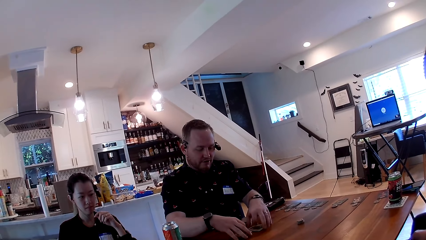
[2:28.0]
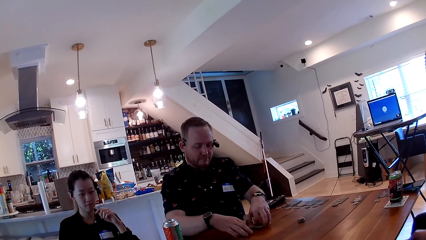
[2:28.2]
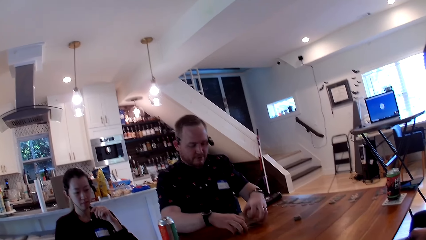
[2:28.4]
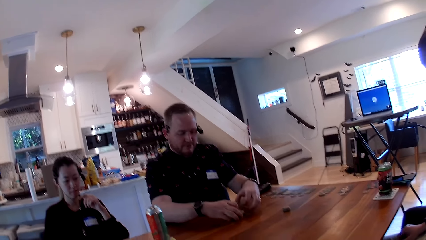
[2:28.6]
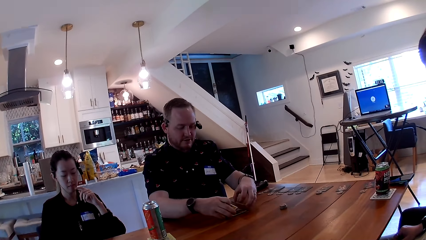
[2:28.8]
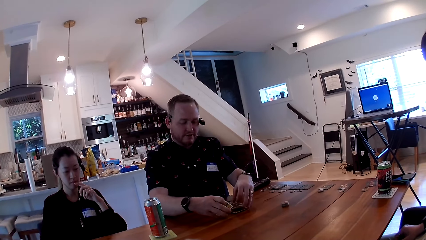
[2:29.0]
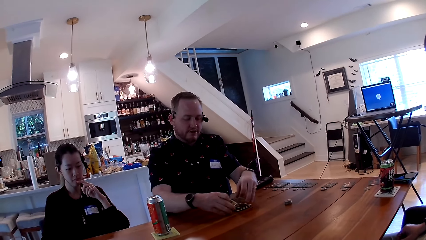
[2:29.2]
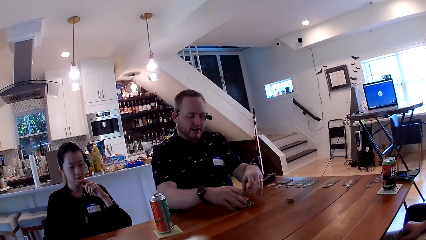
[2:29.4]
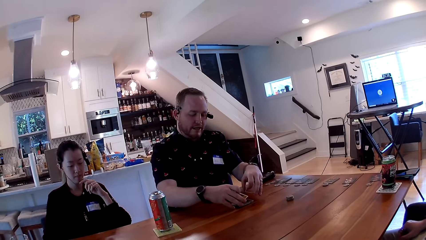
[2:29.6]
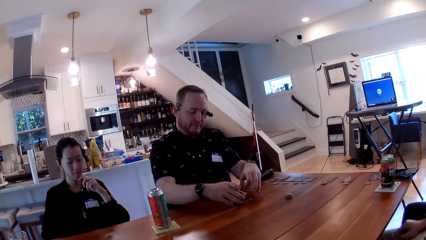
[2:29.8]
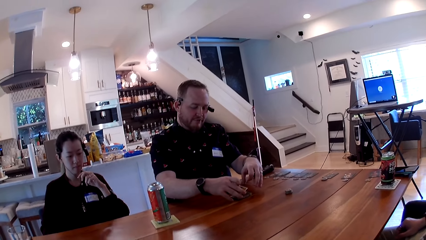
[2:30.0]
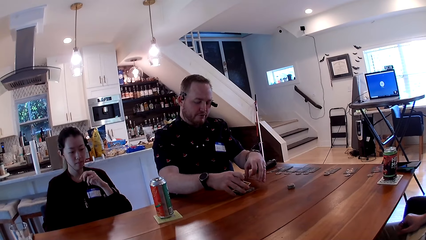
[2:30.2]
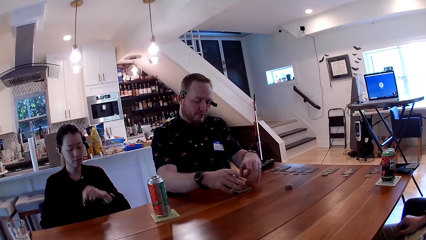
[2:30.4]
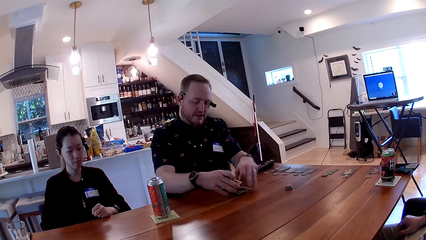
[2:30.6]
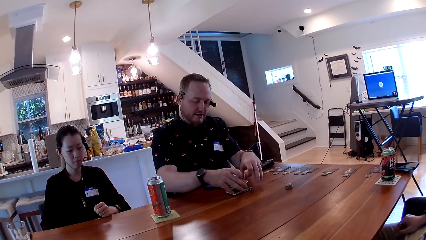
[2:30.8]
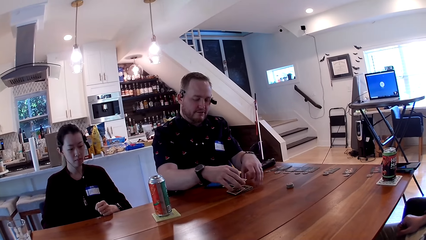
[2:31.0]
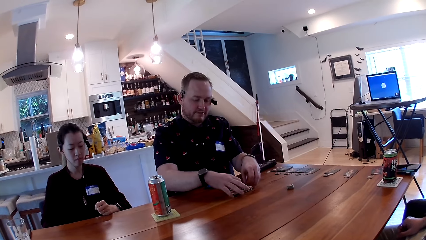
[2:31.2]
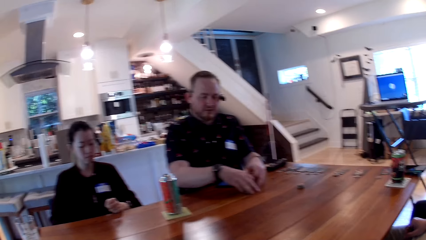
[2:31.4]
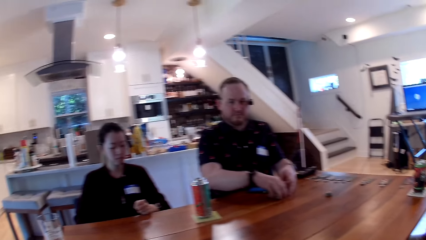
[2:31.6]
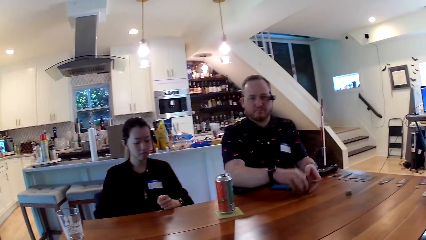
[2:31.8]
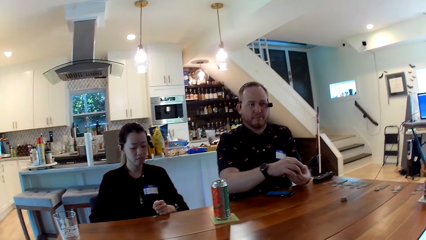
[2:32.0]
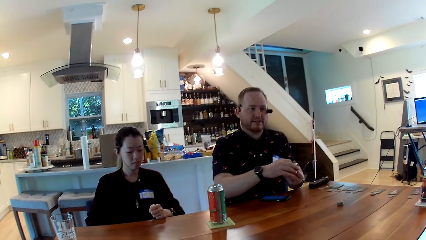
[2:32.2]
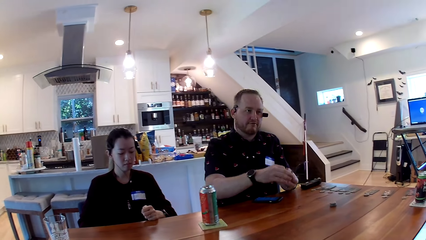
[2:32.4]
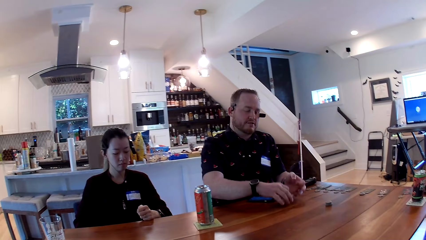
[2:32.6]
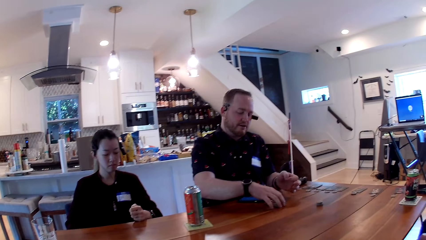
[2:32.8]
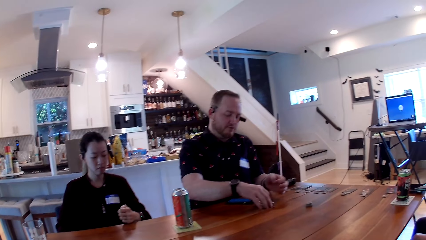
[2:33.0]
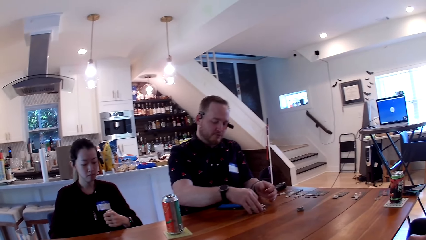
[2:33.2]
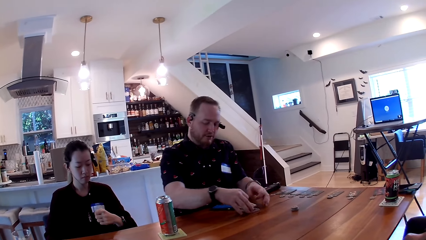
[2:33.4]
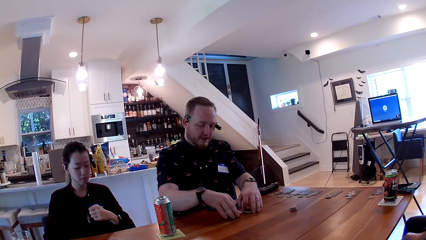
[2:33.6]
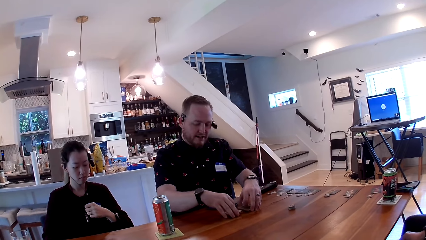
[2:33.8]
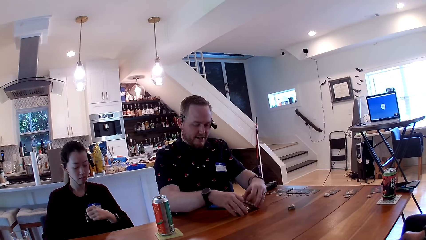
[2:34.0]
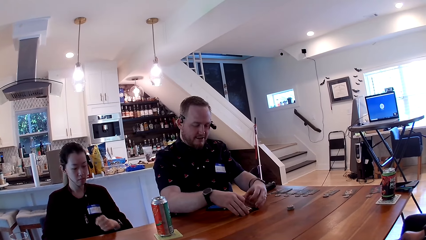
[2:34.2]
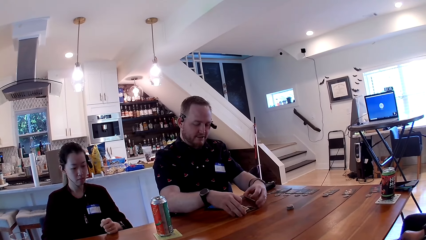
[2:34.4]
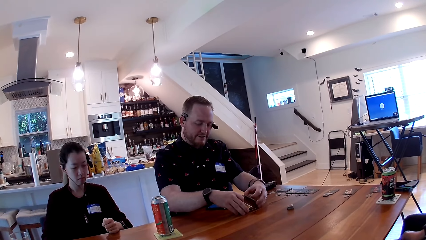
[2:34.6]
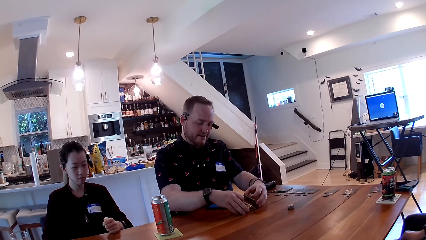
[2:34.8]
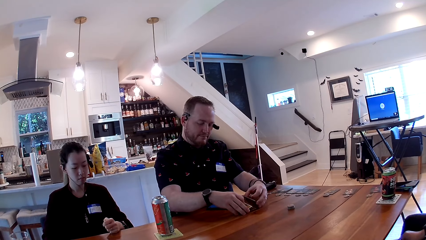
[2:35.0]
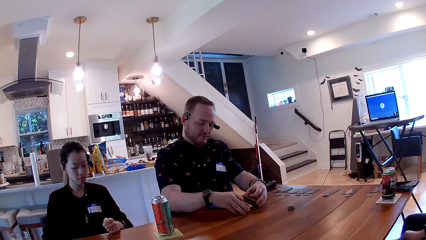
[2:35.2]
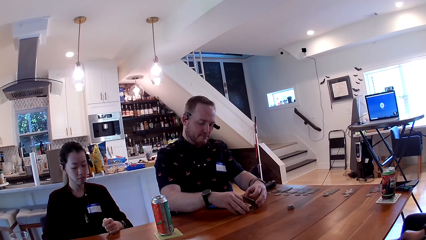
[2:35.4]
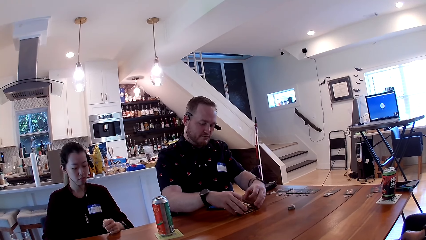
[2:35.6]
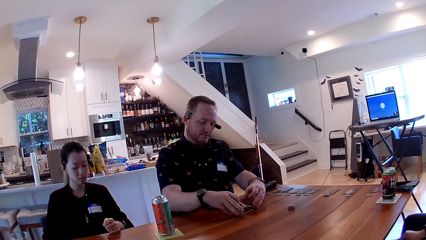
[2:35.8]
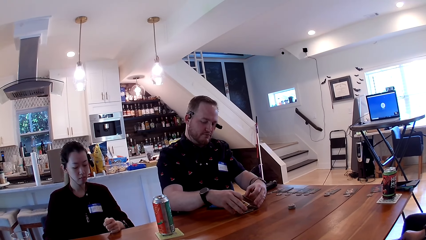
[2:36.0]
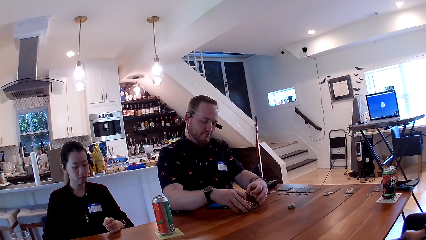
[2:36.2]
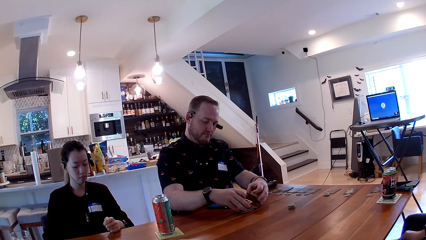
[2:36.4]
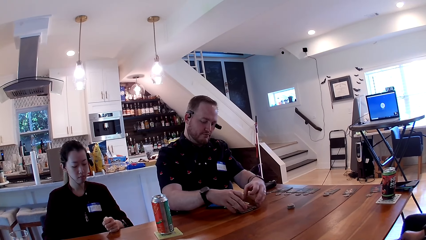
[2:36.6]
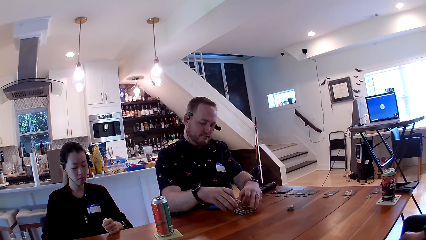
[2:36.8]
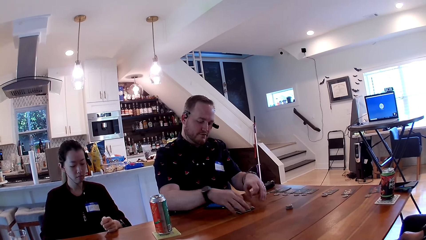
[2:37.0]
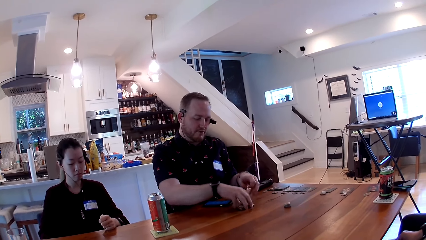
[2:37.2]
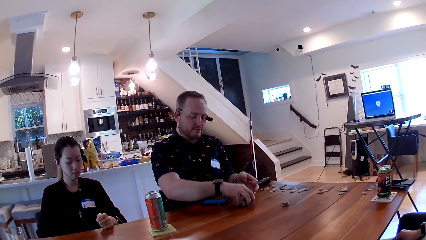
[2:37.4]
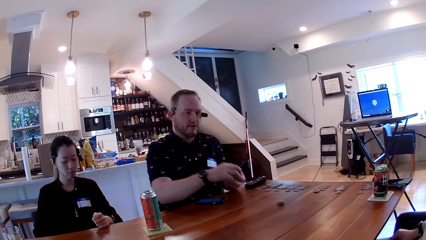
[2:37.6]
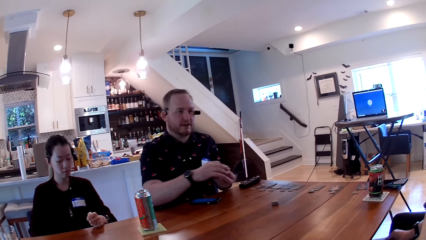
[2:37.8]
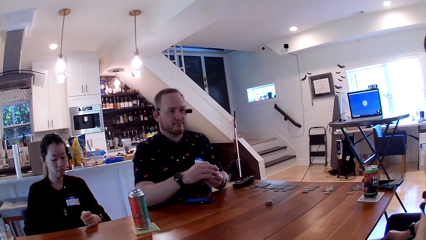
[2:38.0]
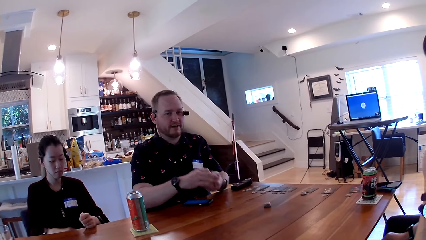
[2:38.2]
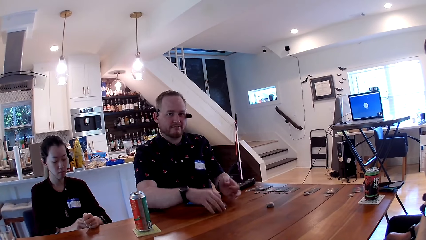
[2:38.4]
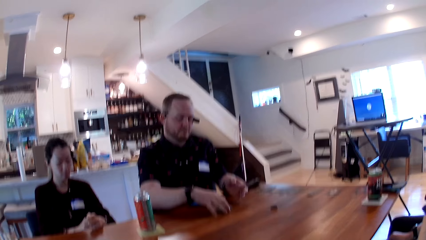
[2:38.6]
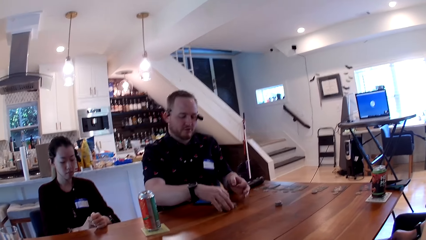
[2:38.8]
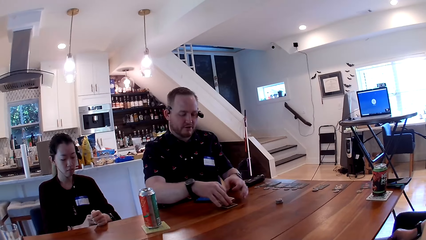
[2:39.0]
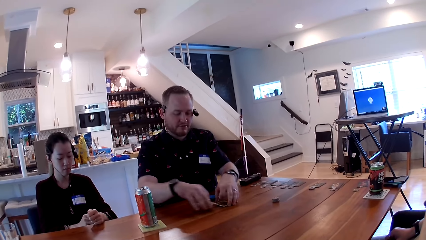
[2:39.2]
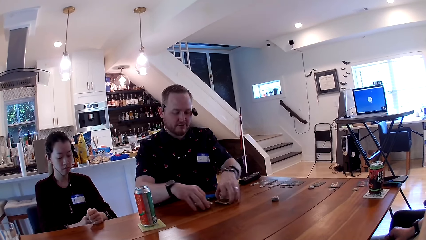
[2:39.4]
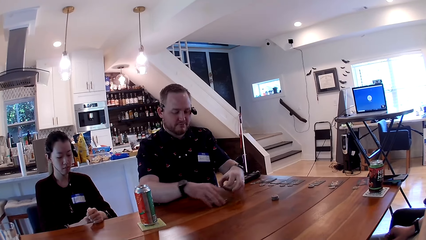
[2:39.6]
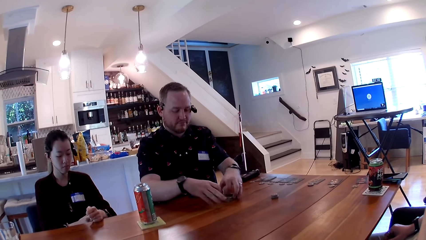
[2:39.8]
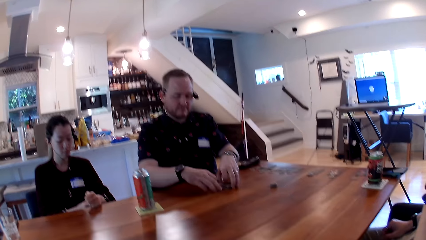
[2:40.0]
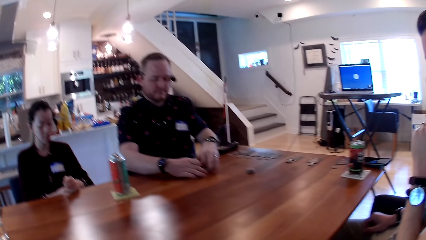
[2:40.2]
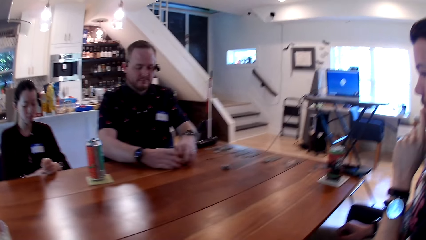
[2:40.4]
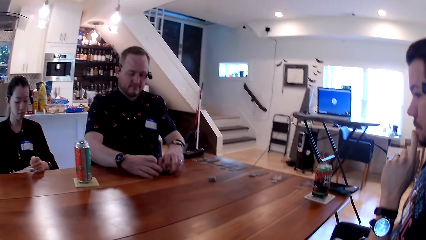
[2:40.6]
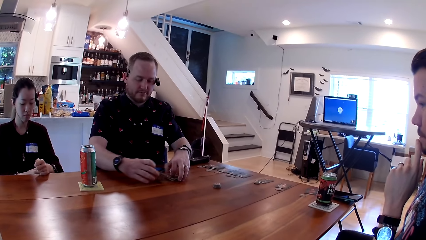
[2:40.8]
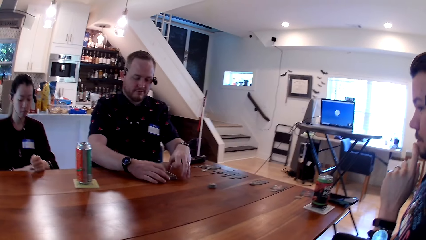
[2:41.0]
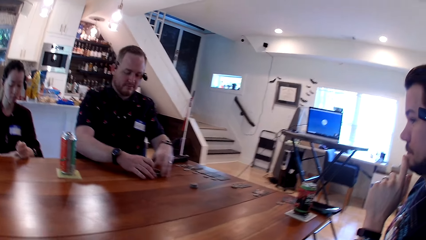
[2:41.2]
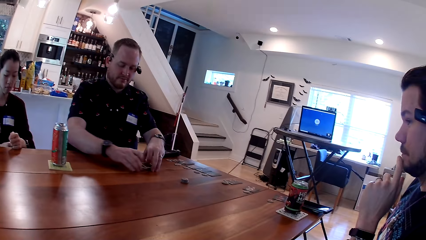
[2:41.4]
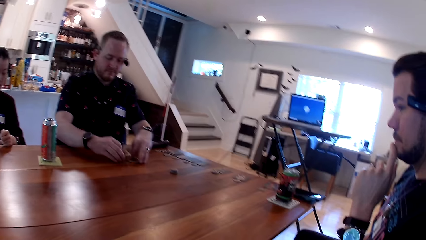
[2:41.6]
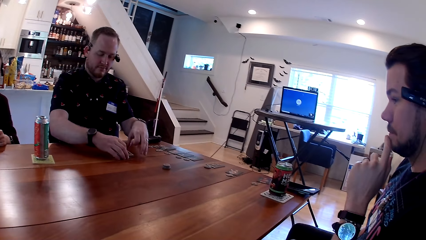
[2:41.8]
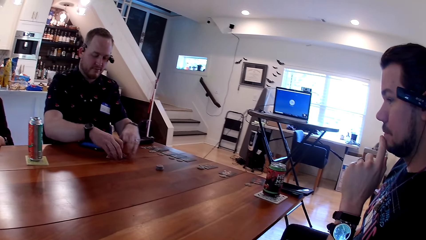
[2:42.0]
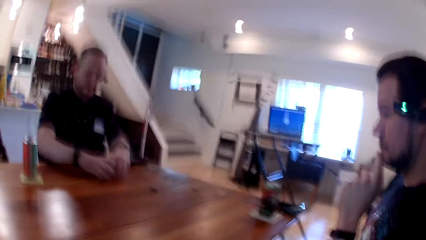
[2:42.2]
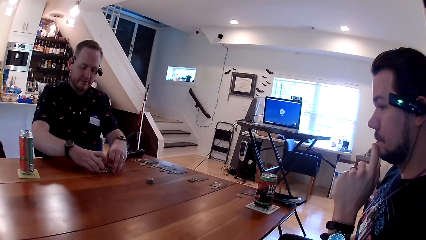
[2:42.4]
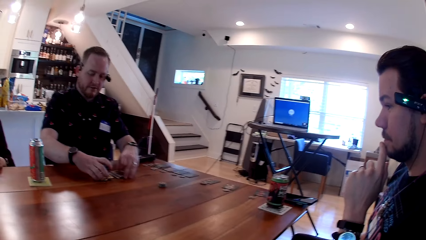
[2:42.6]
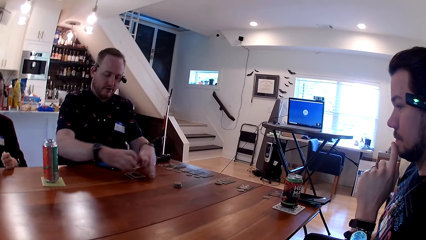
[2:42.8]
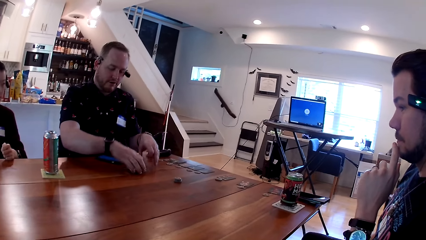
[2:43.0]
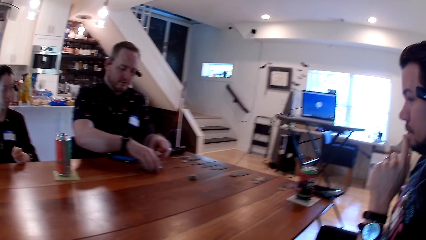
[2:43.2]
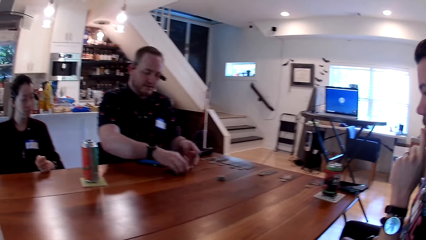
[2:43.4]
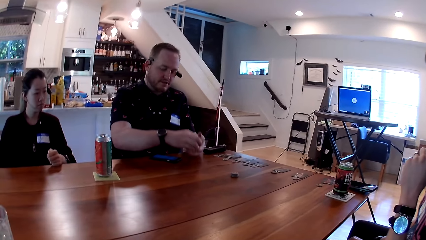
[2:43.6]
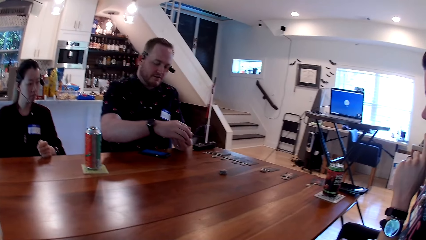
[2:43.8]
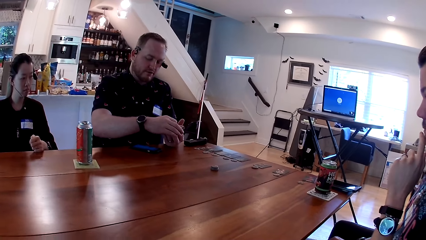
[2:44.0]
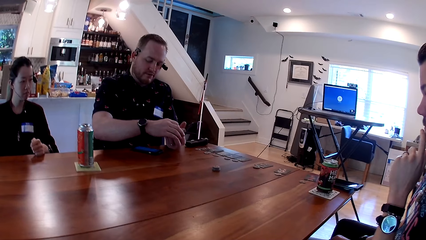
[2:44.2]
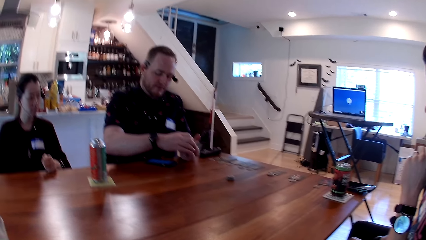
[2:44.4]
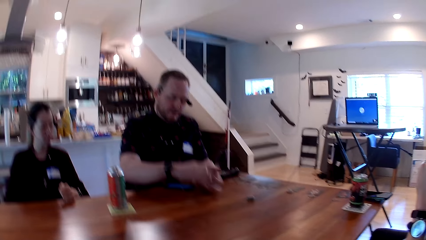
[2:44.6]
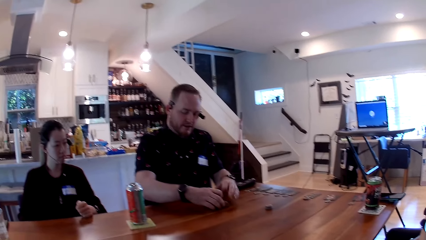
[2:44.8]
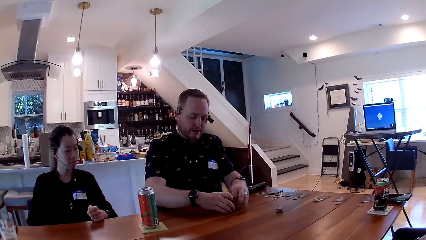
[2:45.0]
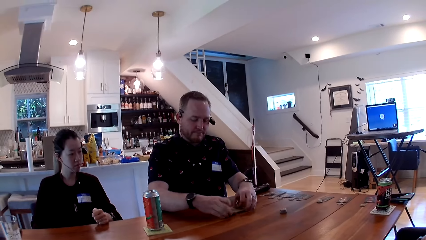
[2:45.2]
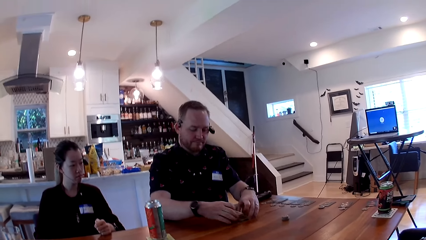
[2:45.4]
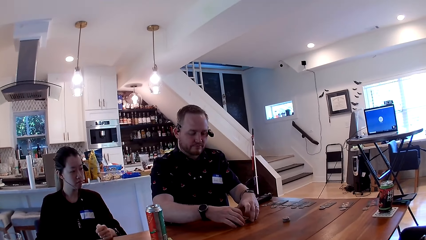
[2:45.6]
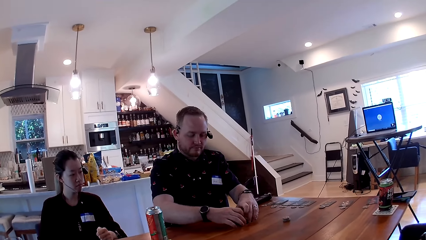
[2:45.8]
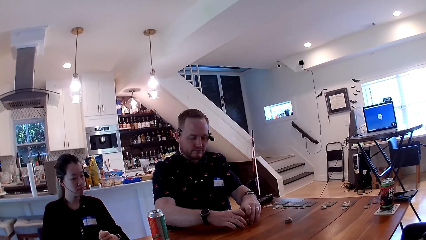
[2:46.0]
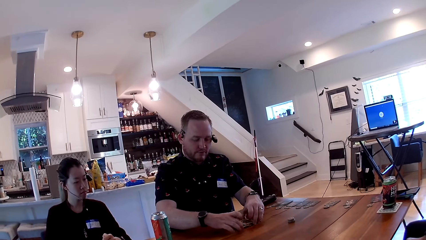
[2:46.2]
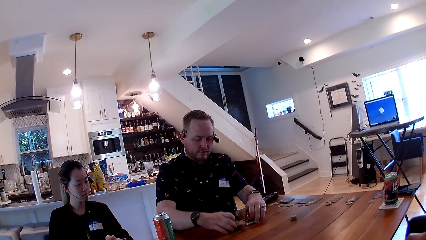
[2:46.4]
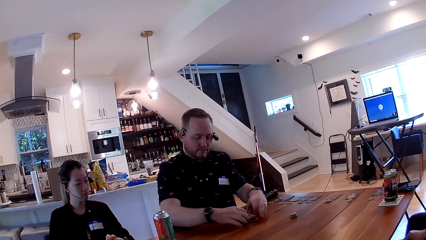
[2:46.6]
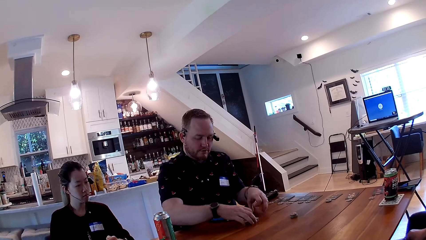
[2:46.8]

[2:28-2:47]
A woman places her left hand on the table.
